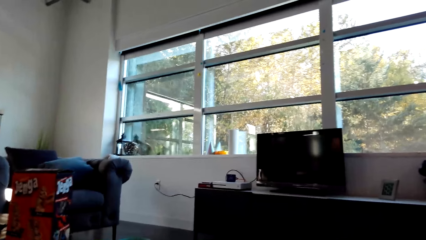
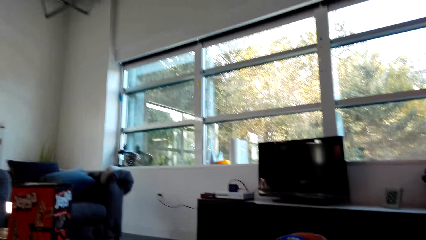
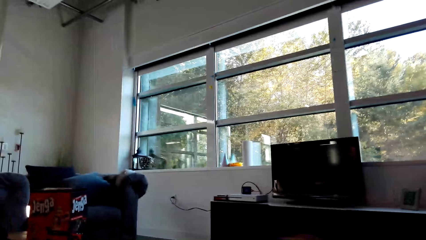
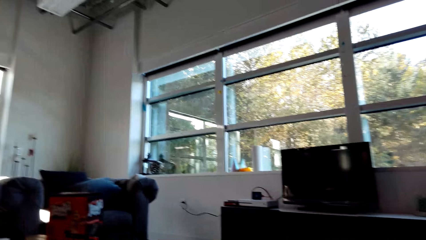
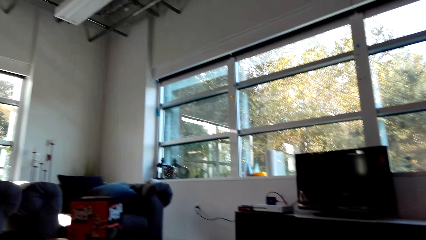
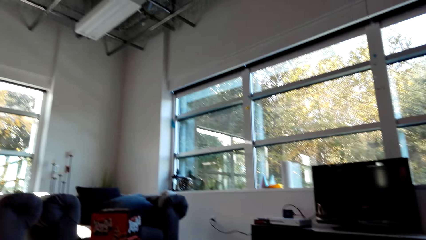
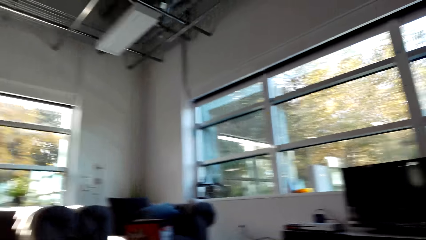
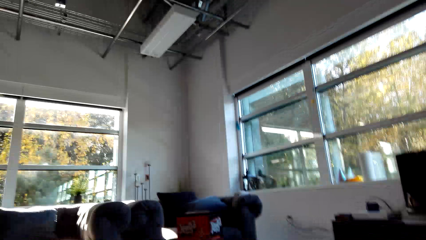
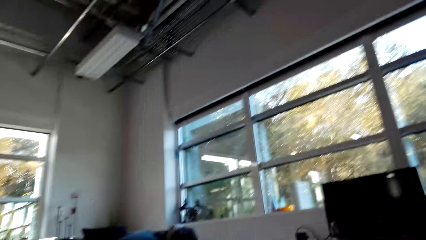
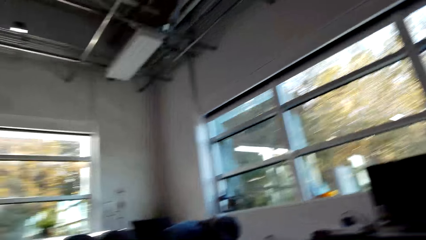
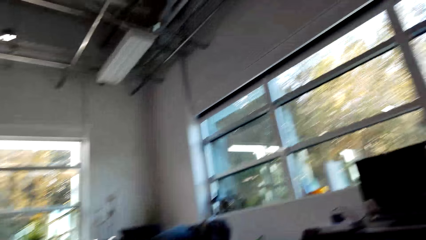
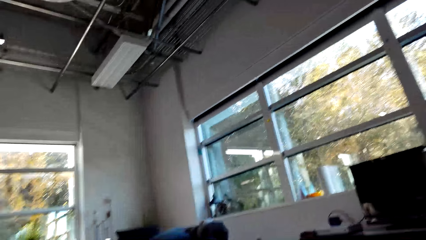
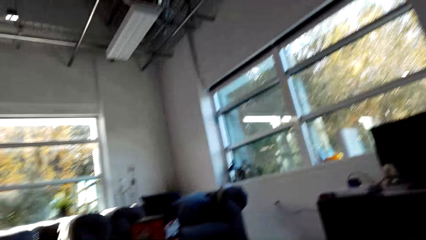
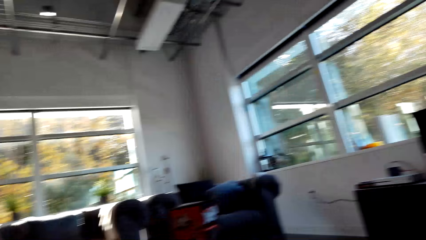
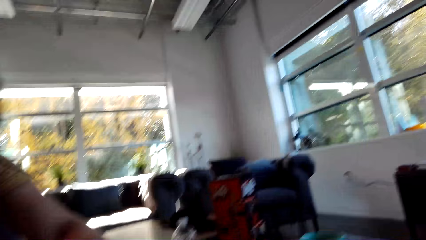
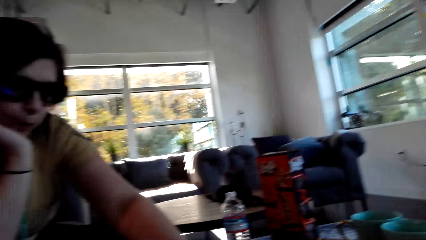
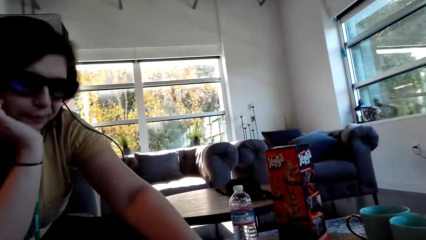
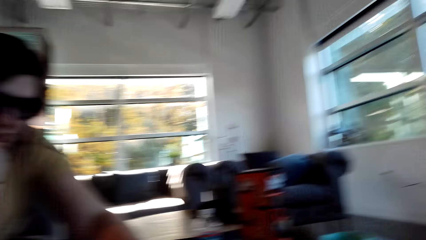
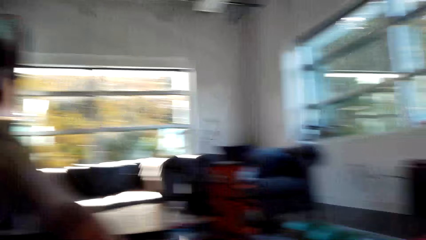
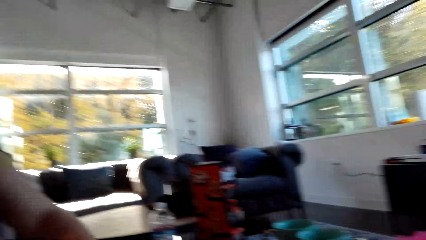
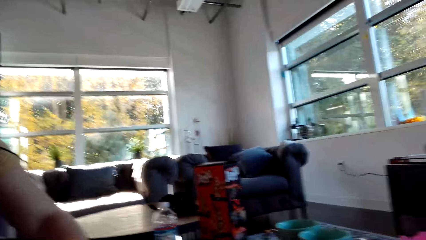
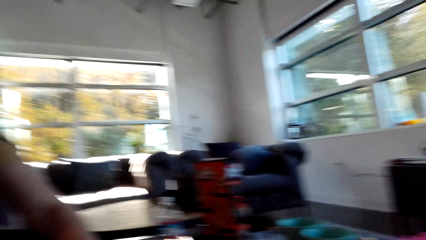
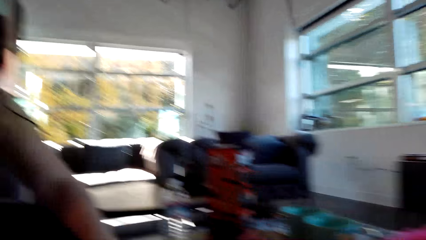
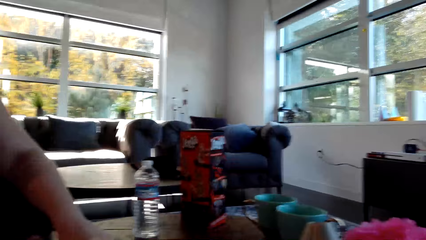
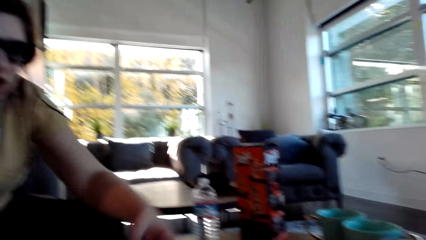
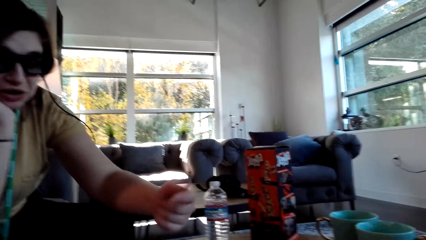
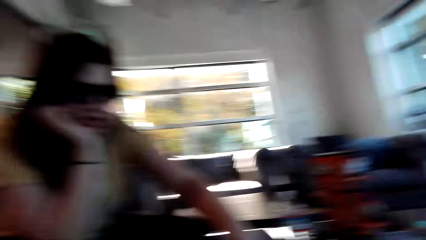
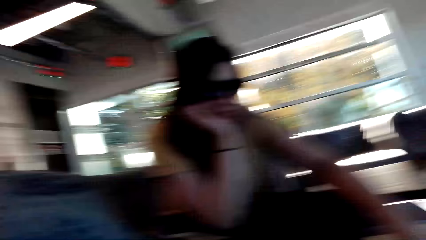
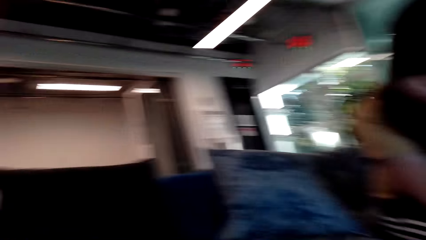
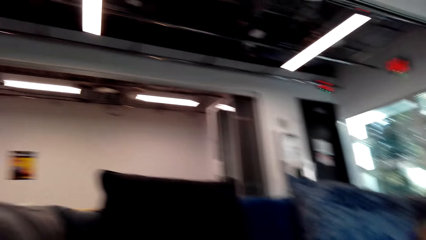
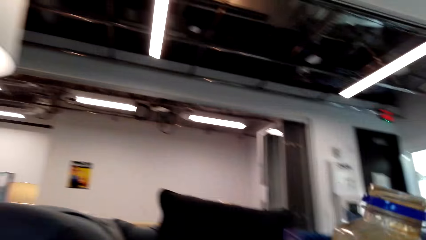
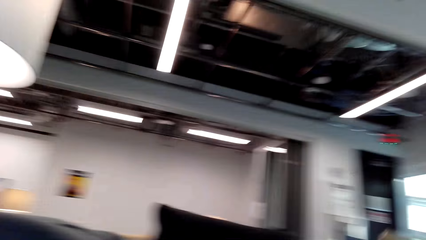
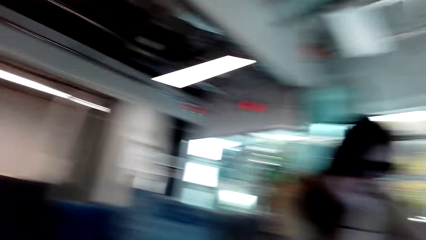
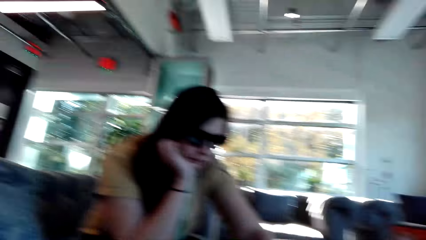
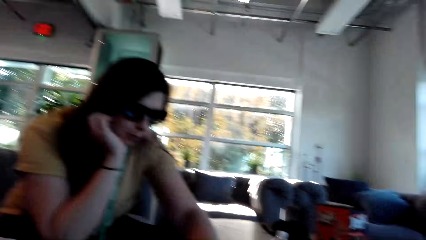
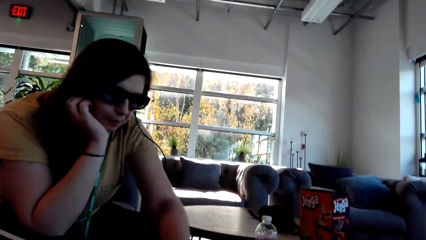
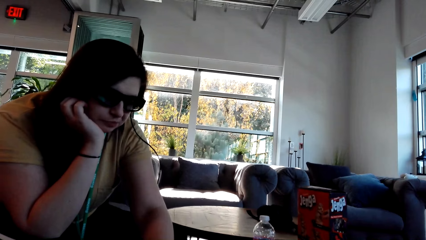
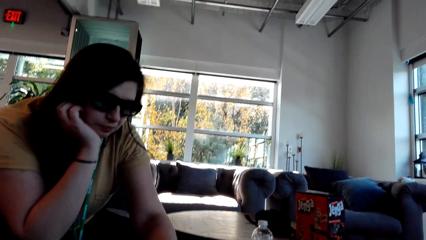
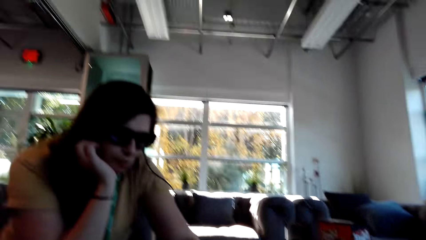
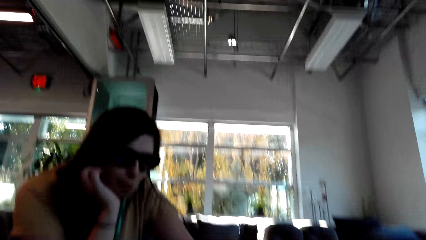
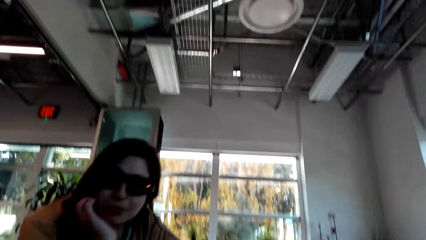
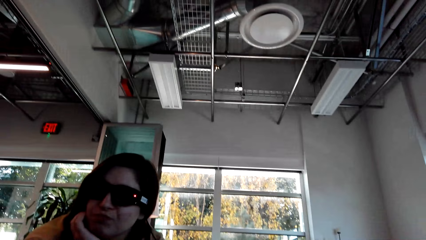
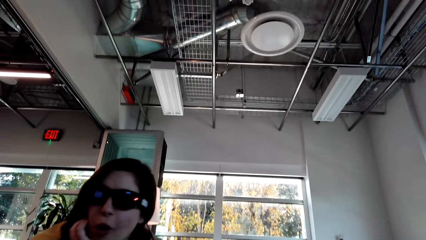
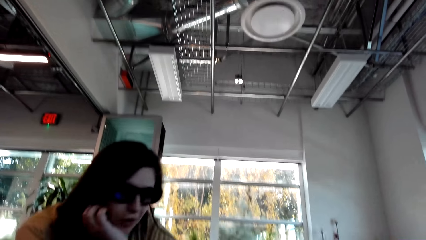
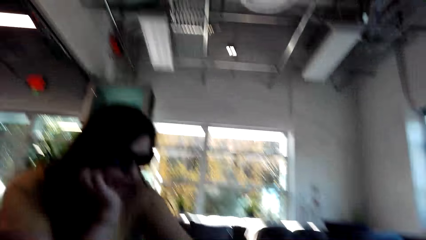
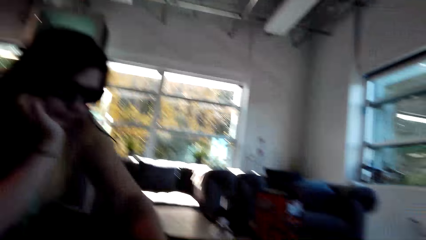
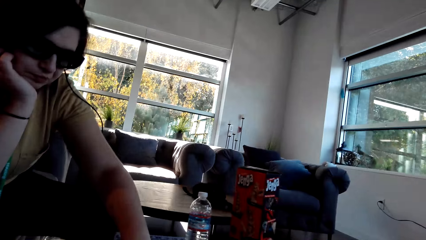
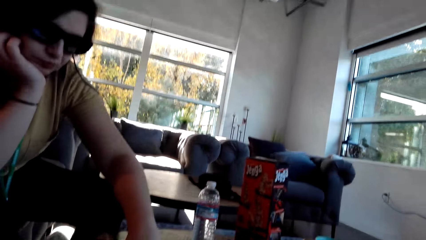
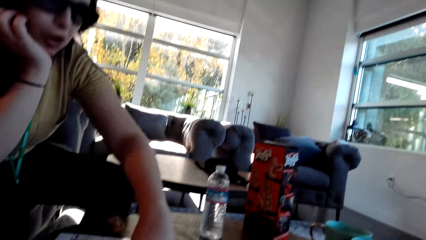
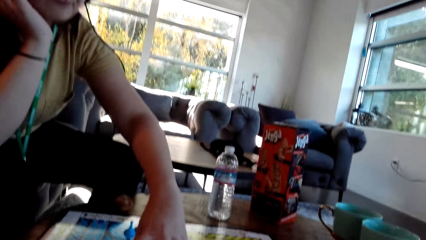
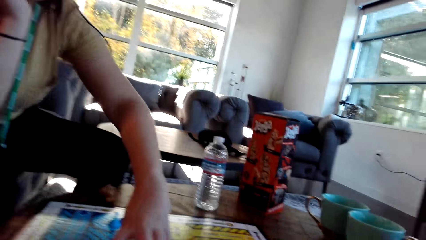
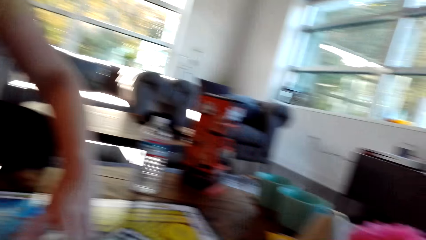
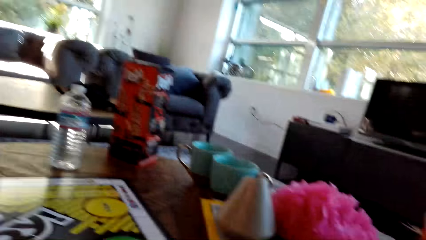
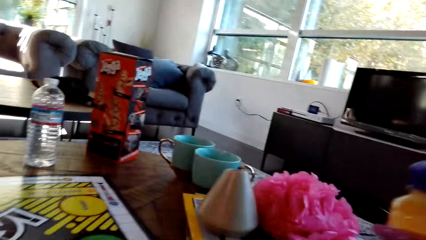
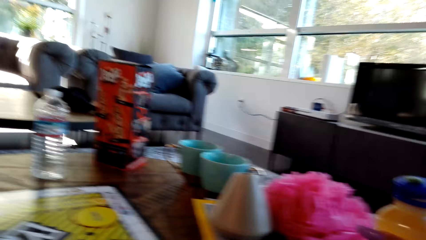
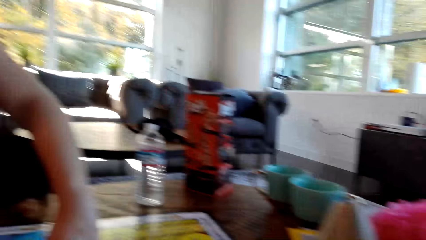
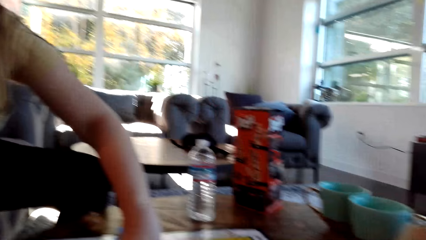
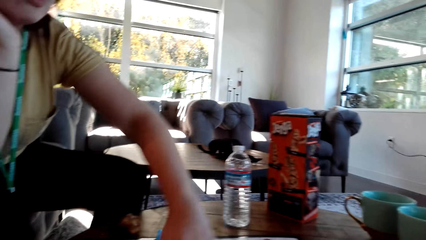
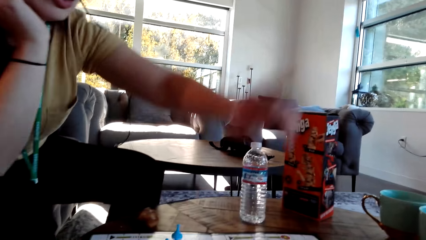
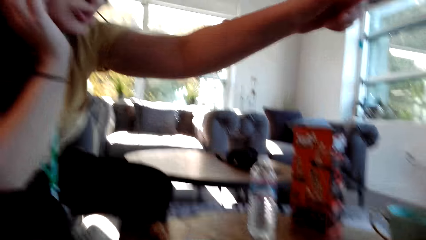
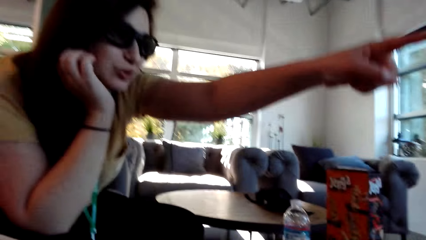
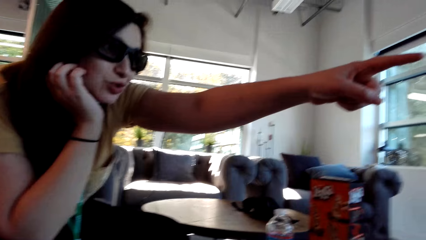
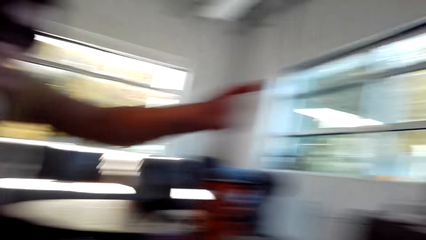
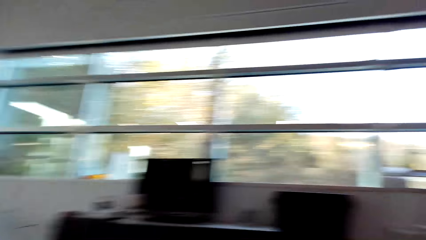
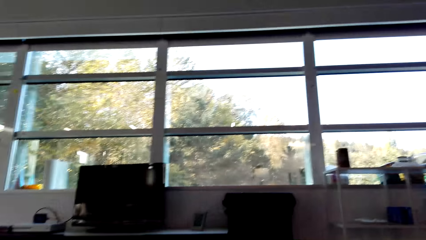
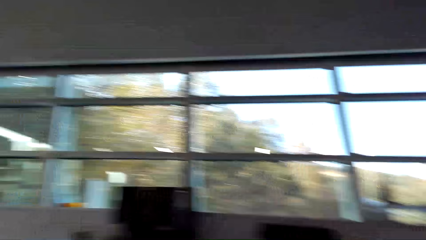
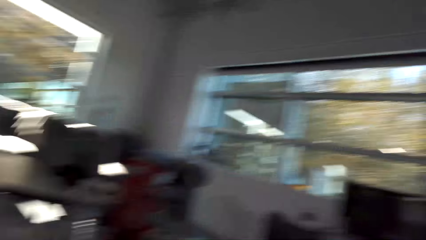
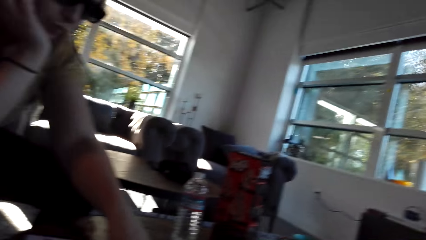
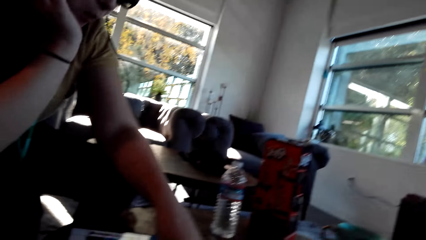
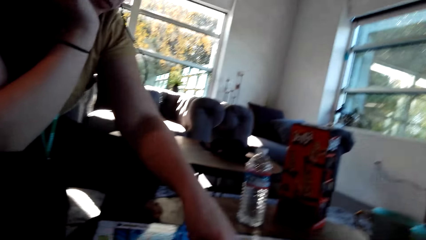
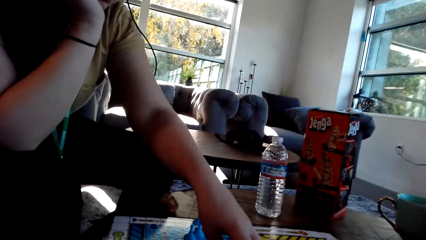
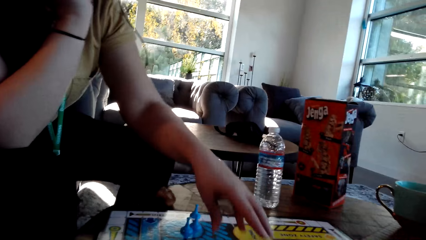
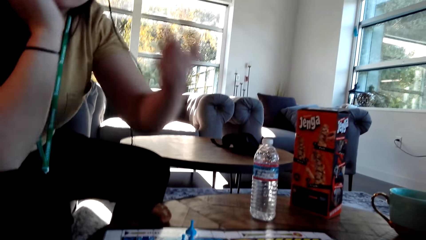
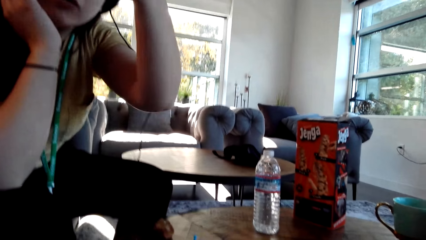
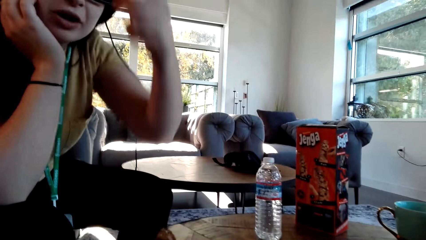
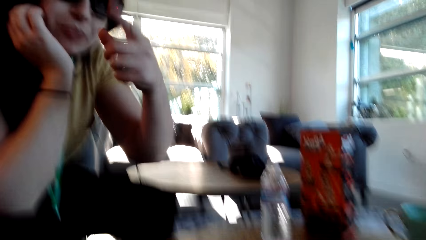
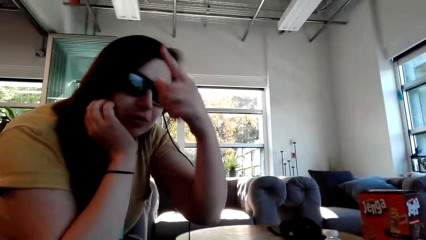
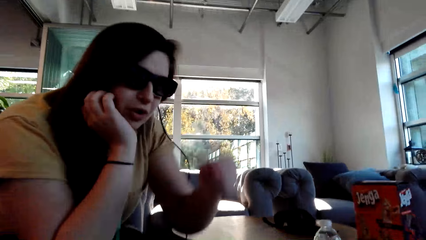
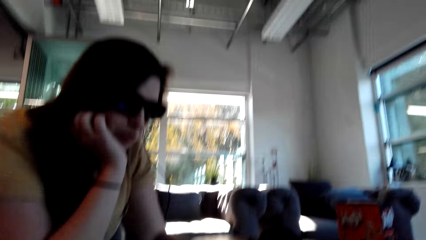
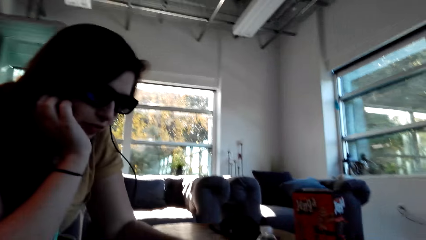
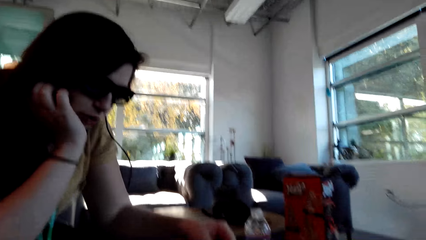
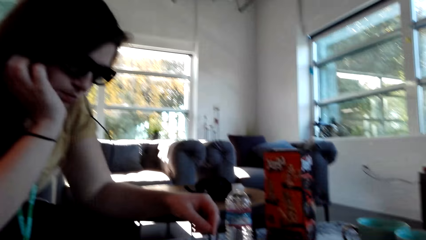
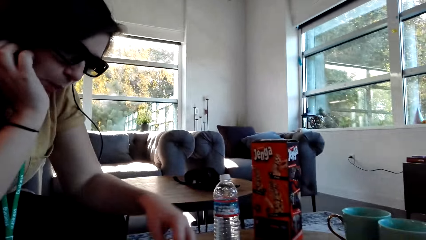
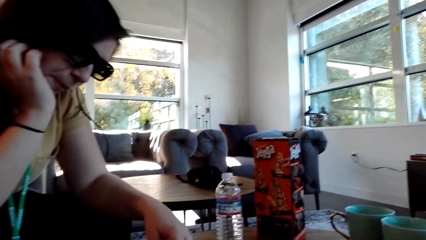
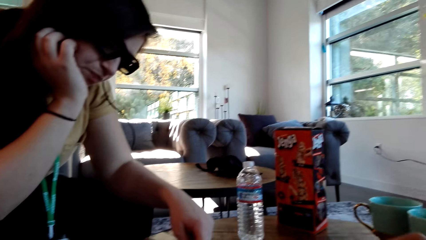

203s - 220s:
The camera wearer turns around the room. A woman plays the Sorry game and talks to the camera wearer. The camera wearer looks around the house. The woman plays the Sorry game. The camera wearer dialogues with the woman. The woman makes a gesture. The camera wearer turns around the room.
